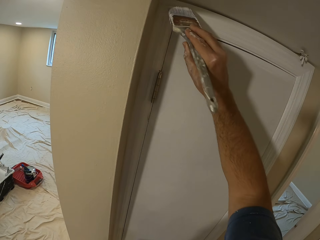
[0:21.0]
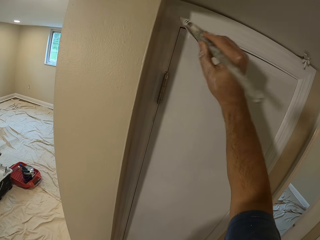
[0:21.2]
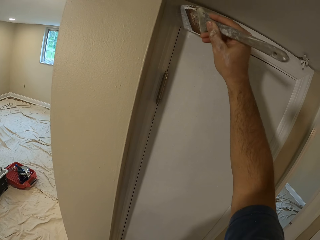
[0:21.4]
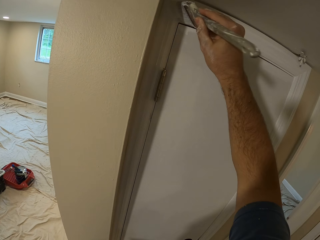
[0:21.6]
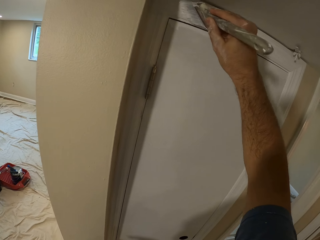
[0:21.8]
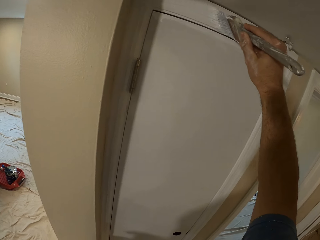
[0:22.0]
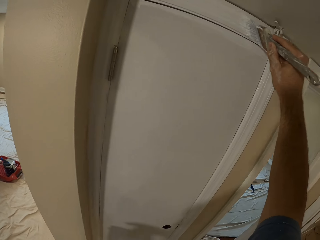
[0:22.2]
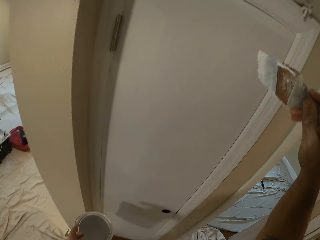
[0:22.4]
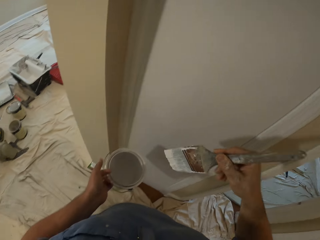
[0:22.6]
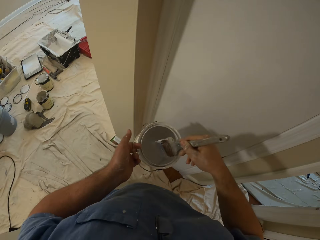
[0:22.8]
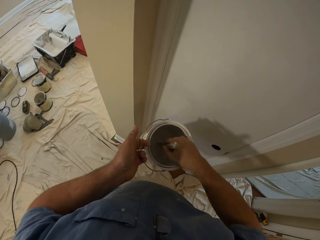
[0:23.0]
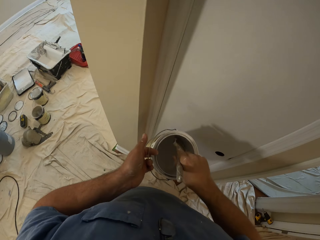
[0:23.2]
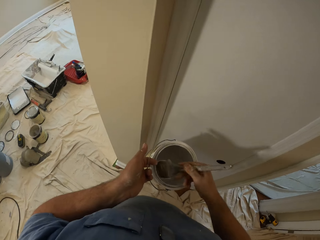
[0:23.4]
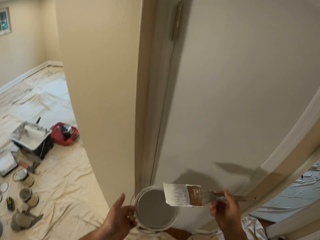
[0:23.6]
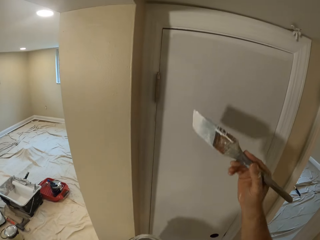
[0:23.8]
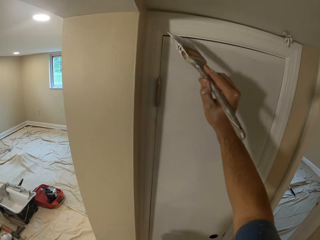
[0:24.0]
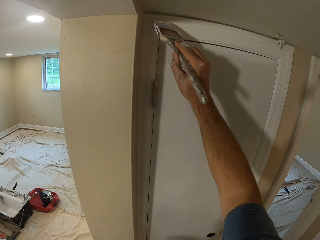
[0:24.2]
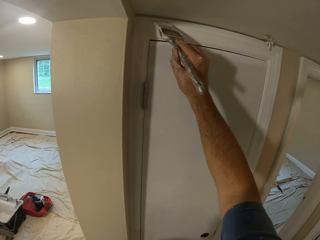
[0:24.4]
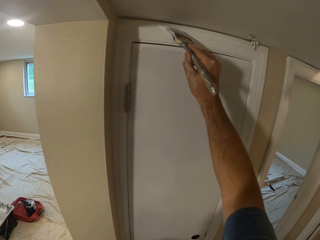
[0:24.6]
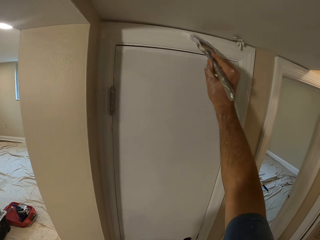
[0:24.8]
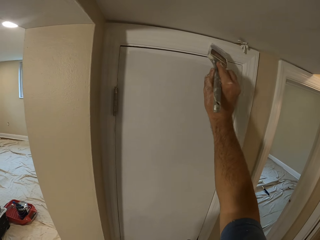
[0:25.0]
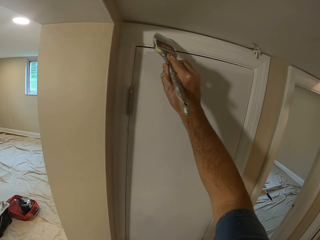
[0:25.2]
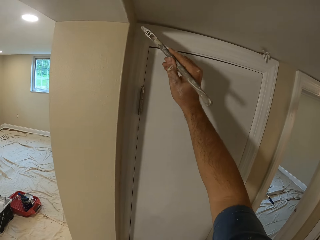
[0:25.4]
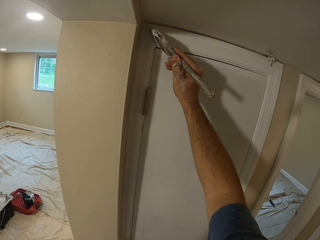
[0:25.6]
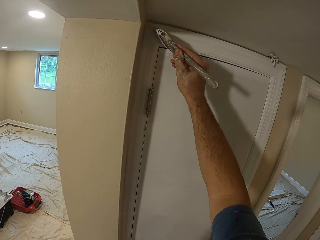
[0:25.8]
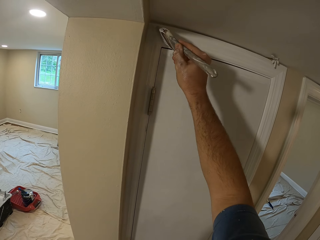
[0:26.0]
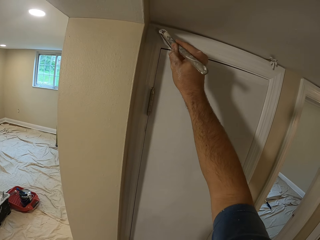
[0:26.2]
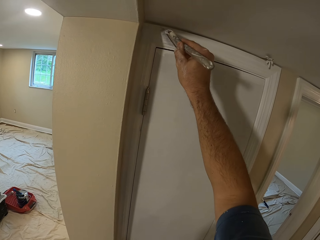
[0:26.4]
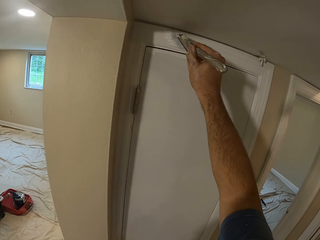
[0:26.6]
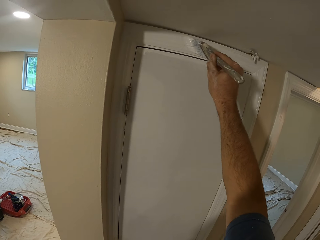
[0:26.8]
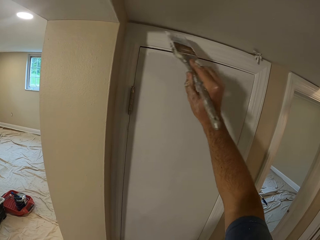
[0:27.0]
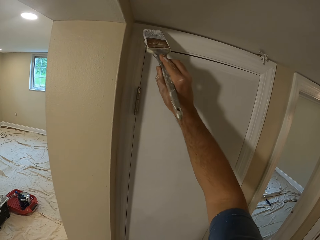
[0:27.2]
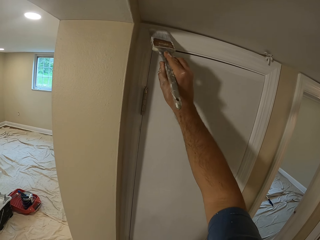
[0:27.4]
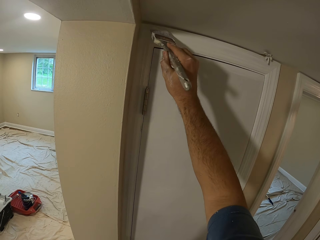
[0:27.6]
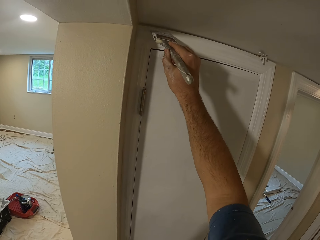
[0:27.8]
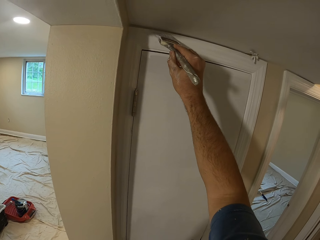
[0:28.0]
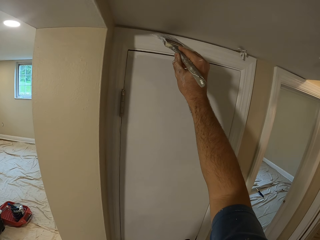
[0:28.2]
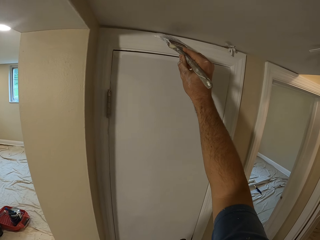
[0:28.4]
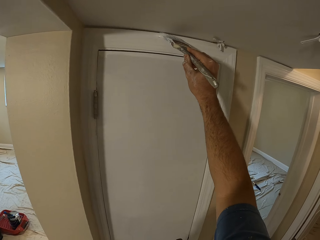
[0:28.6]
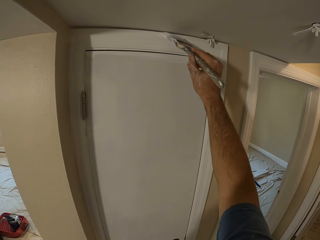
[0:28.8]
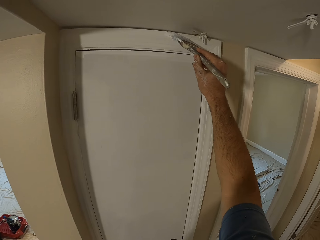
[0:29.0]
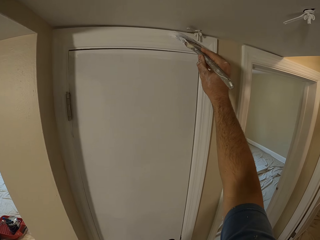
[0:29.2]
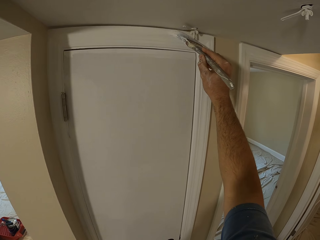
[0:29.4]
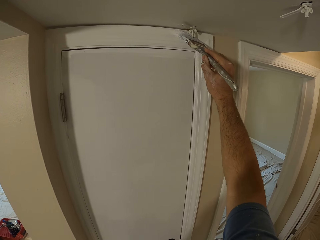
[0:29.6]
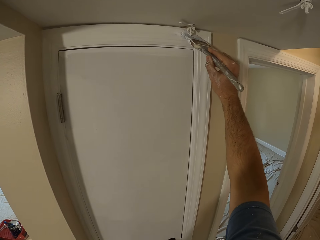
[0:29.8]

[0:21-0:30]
The camera wearer lowers the paint brush from the door. They dip the paint brush in the paint. They lift up the paint brush from the paint. They paint the door white with the paint brush.

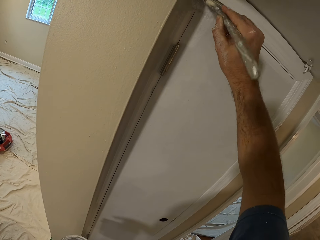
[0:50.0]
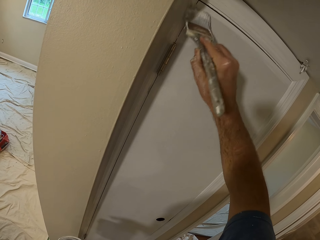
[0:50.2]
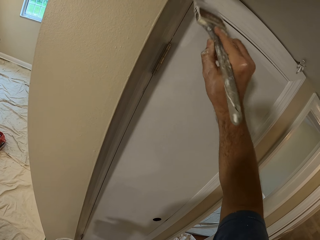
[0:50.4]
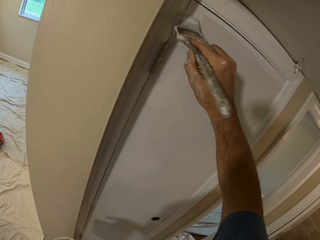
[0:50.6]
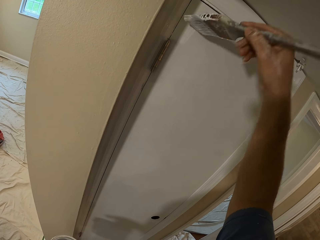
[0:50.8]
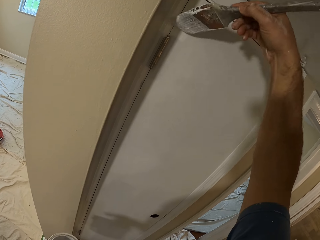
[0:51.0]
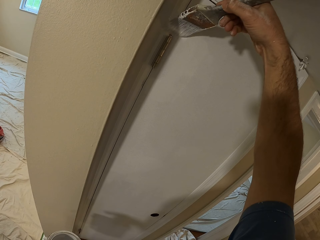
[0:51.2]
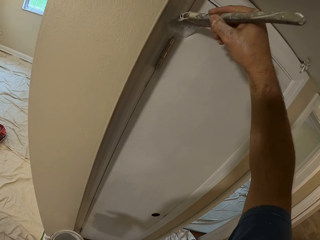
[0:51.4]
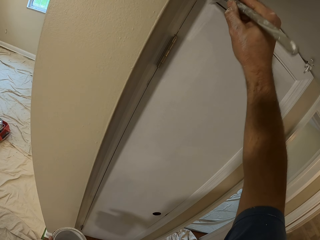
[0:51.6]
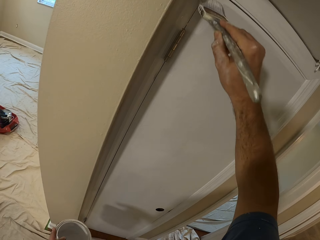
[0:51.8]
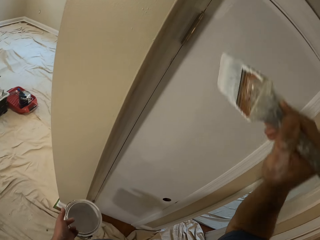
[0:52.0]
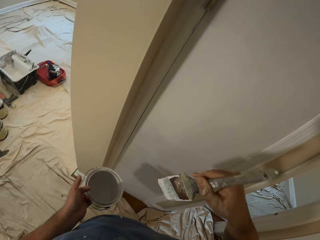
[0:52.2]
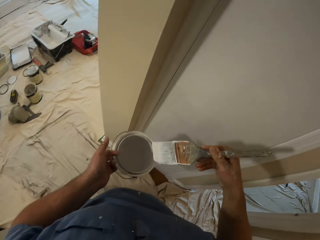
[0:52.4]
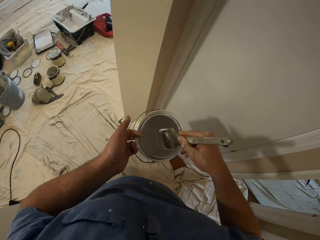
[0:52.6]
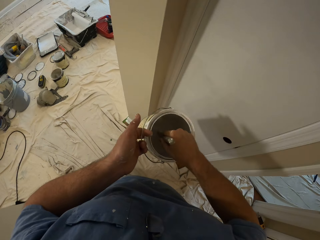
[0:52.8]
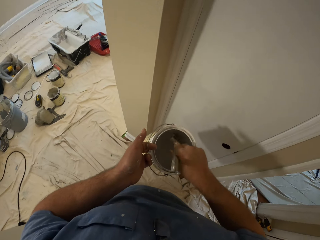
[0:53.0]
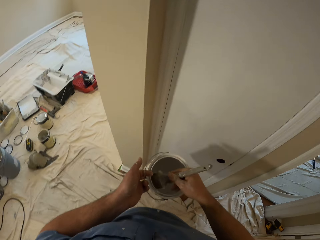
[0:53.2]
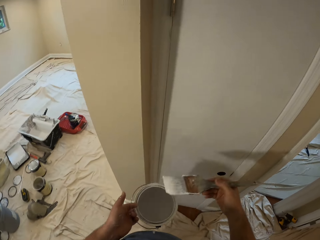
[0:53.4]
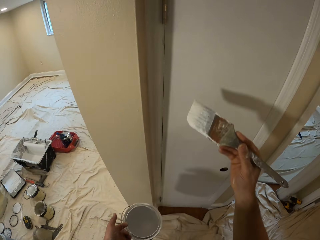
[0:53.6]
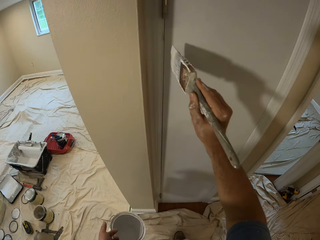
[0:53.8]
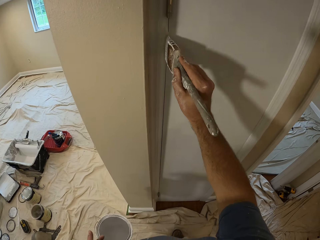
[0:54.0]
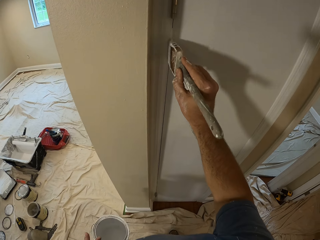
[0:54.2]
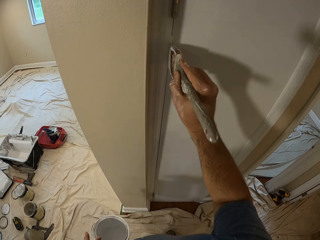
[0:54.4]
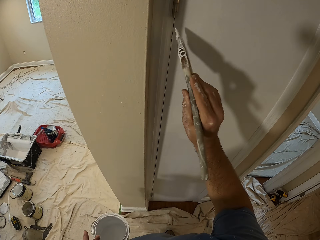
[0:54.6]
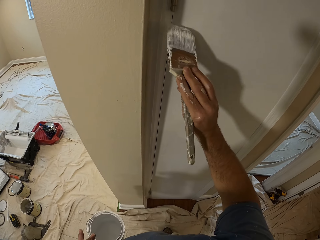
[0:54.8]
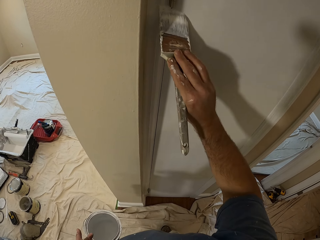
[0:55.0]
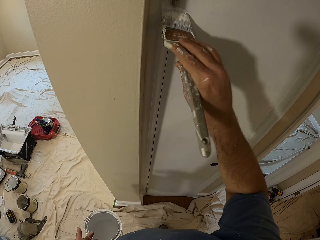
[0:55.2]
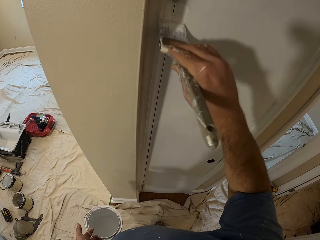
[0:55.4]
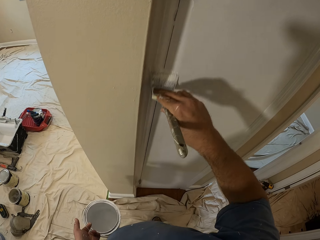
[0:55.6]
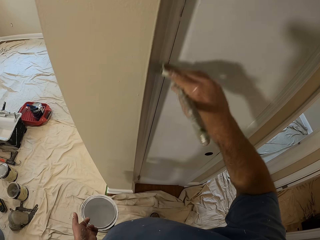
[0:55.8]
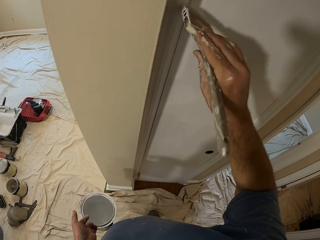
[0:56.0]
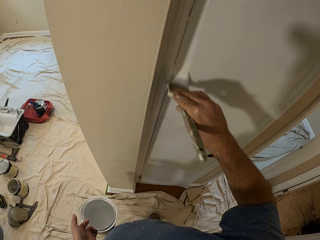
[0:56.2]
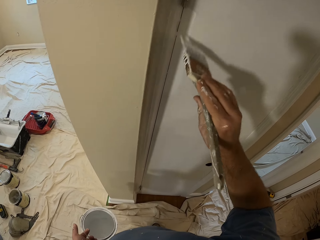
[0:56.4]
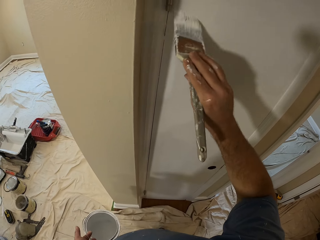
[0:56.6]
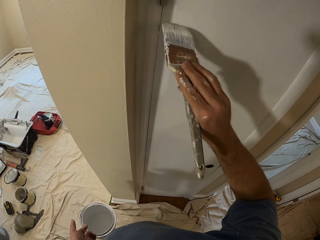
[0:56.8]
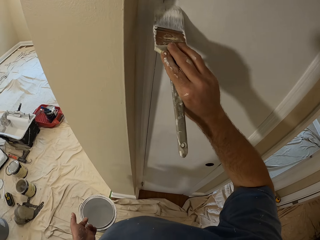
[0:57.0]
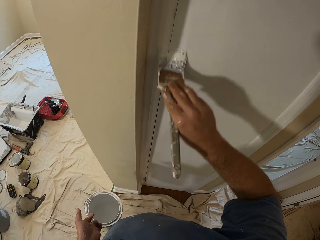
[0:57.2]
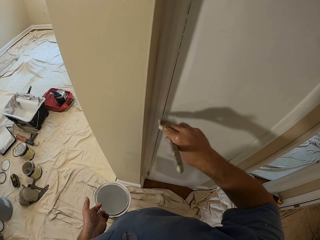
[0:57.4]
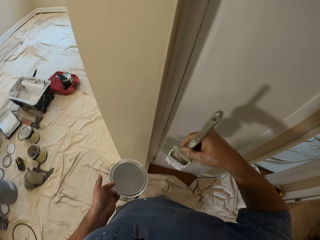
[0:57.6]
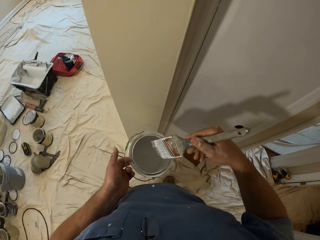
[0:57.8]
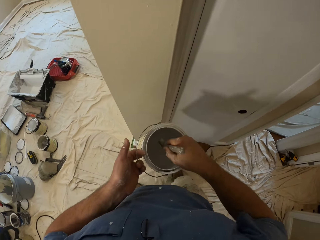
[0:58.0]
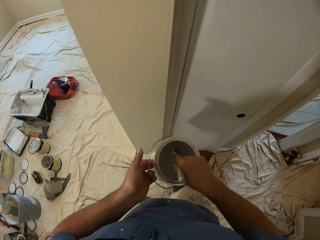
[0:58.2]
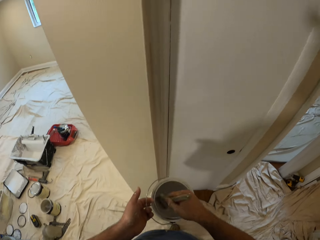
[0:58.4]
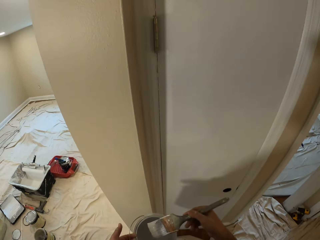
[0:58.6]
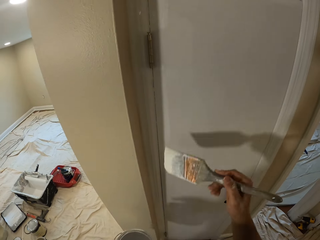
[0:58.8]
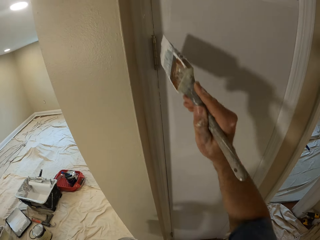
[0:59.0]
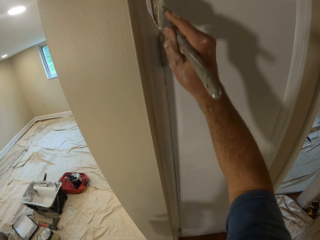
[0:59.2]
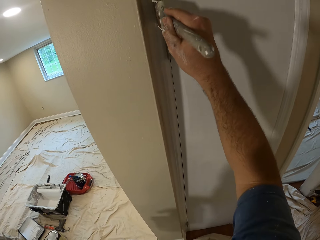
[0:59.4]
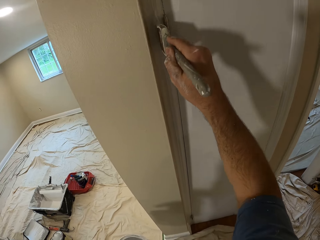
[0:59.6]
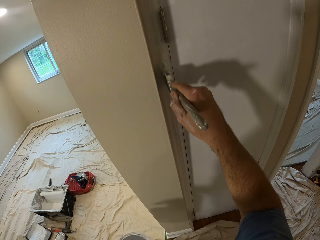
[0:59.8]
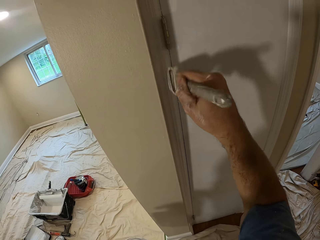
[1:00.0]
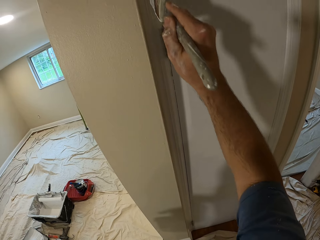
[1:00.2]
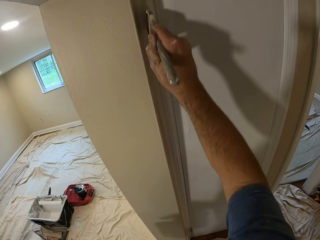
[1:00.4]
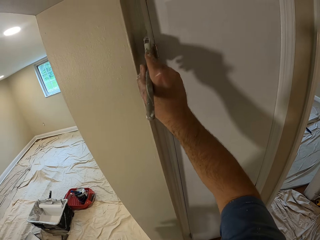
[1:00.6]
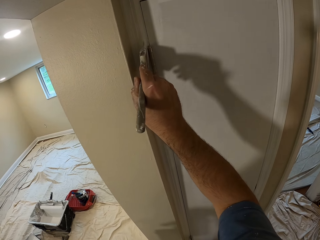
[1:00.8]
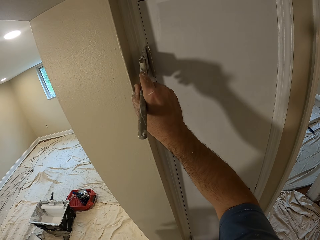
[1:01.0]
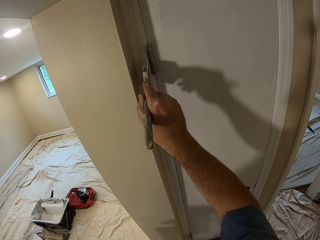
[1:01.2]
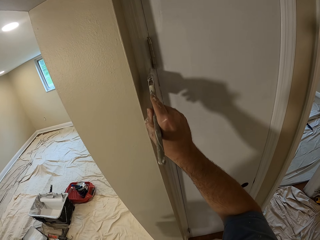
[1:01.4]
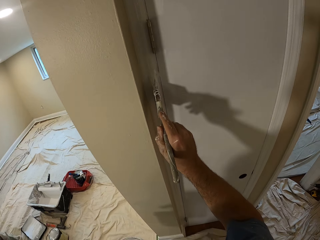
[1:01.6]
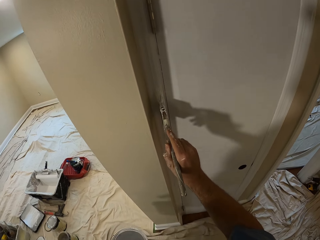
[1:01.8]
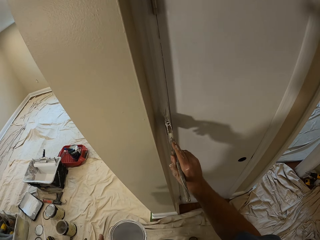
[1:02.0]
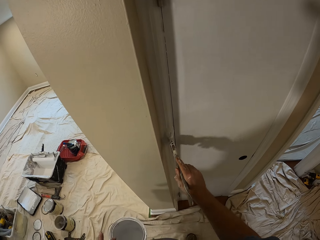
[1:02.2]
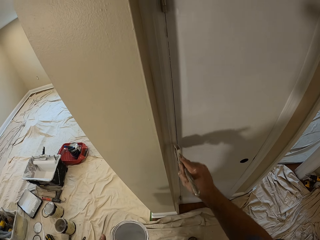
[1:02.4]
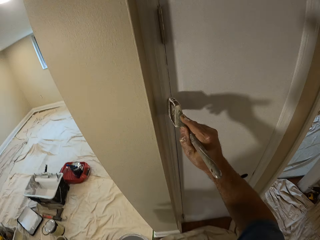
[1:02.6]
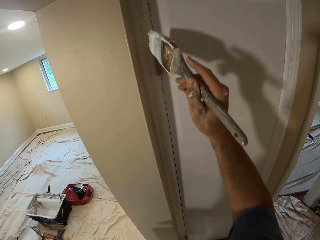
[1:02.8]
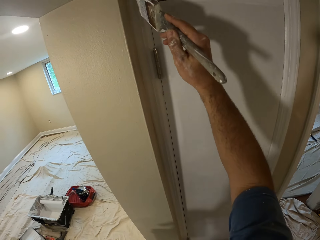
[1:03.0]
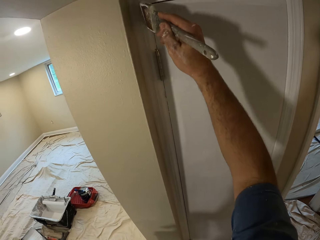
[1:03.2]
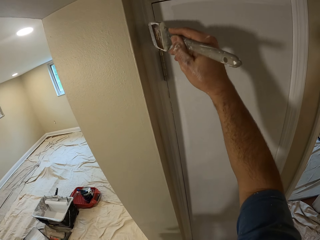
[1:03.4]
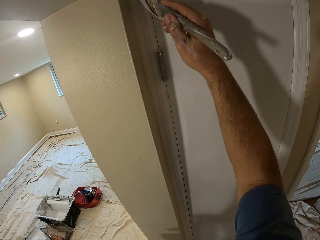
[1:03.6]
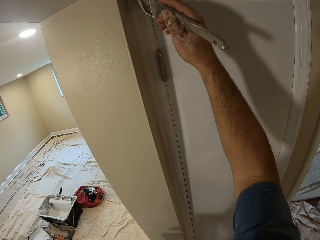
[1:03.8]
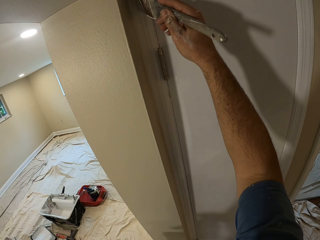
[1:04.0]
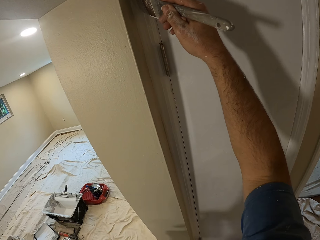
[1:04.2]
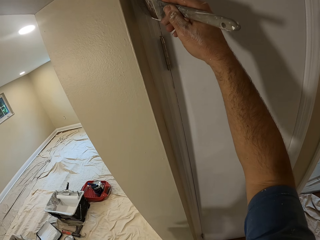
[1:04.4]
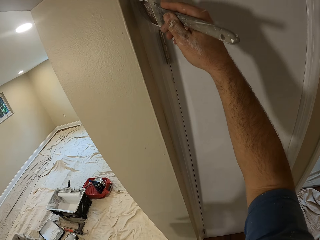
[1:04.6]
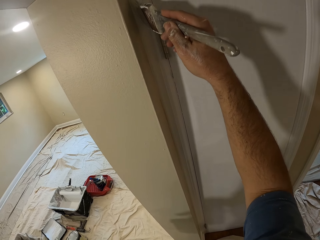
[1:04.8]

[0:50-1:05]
The camera wearer lowers the paint brush from the door. They dip the paint brush in the paint. They lift up the paint brush from the paint. They paint the door white with the paint brush. They lower the paint brush from the door. They dip the paint brush in the paint. They lift up the paint brush from the paint. They paint the door white with the paint brush.
